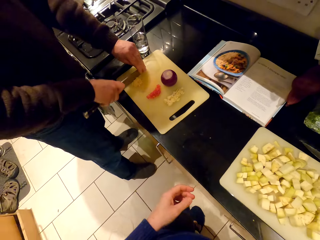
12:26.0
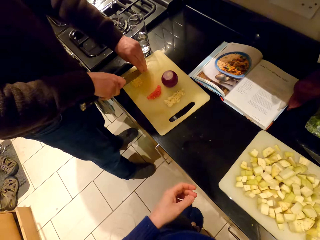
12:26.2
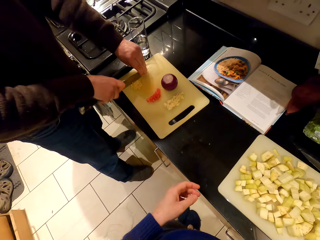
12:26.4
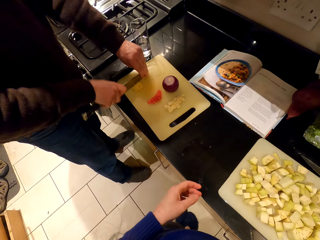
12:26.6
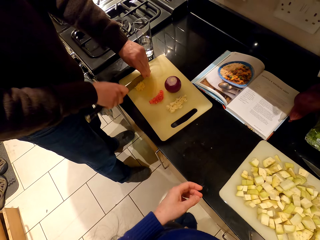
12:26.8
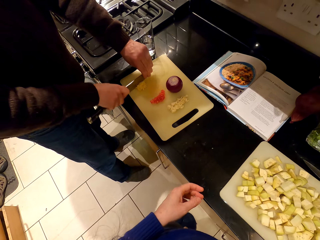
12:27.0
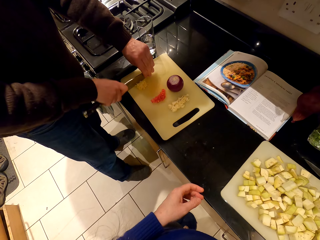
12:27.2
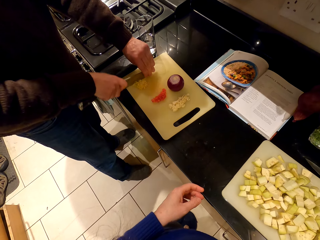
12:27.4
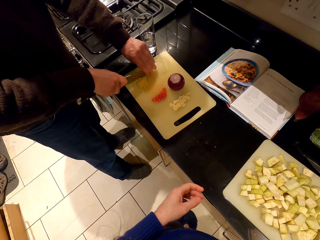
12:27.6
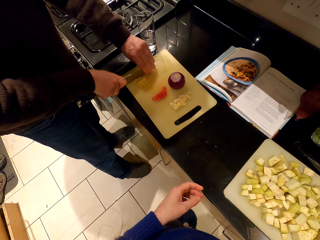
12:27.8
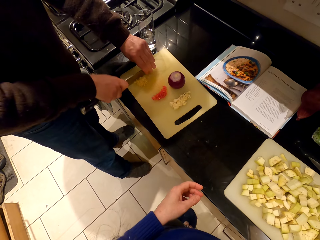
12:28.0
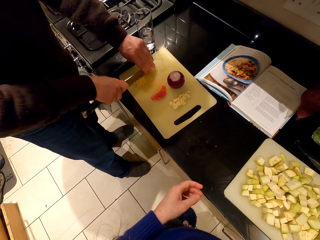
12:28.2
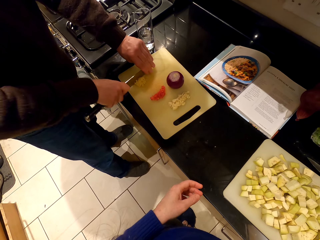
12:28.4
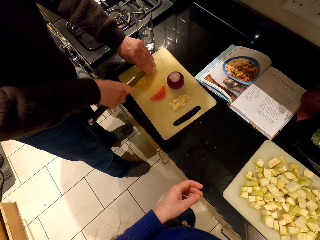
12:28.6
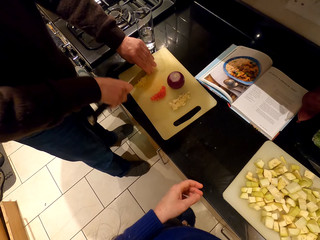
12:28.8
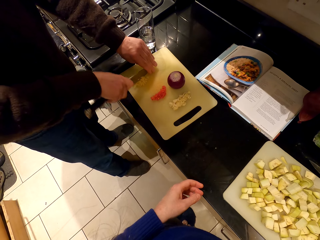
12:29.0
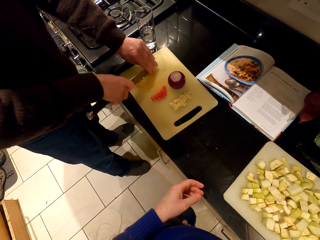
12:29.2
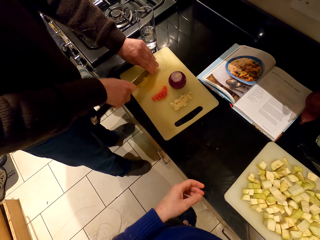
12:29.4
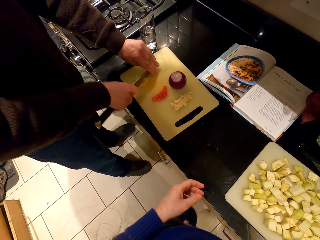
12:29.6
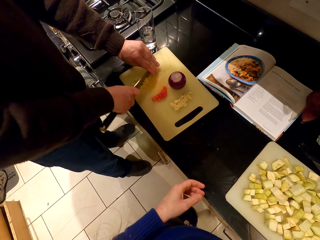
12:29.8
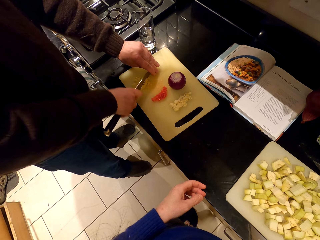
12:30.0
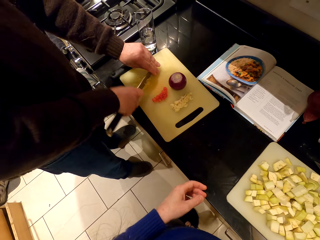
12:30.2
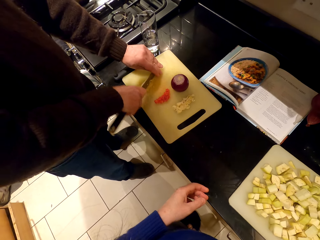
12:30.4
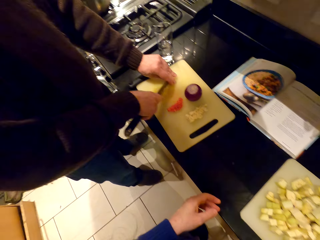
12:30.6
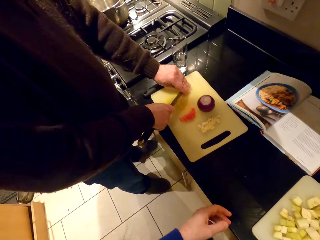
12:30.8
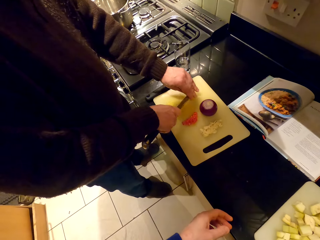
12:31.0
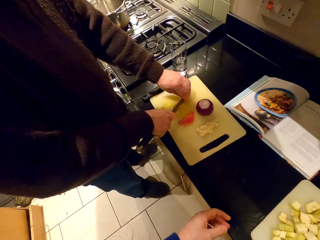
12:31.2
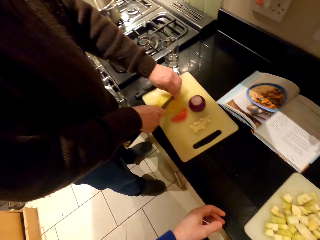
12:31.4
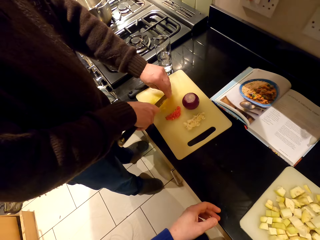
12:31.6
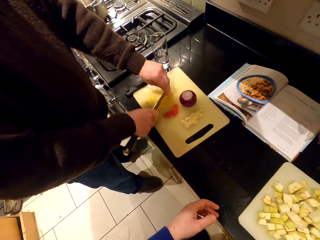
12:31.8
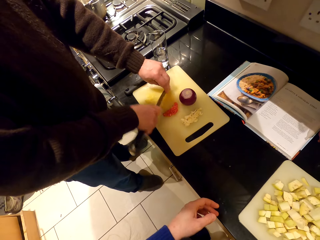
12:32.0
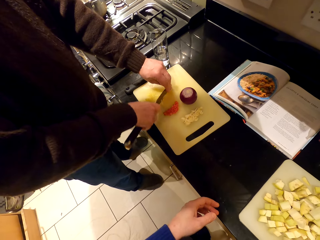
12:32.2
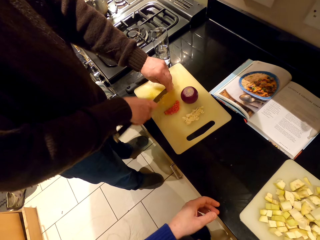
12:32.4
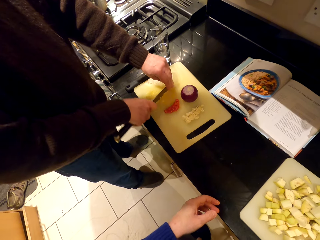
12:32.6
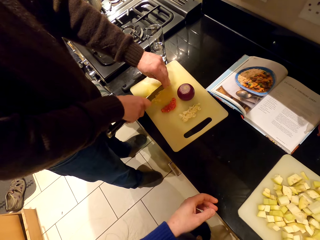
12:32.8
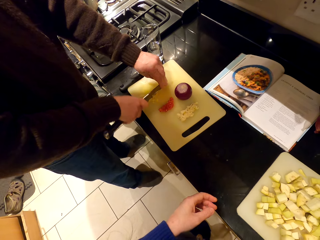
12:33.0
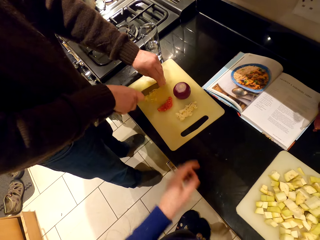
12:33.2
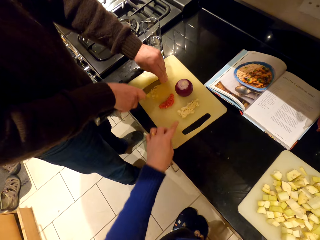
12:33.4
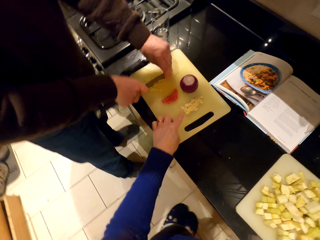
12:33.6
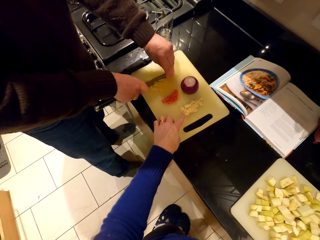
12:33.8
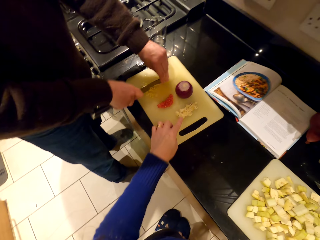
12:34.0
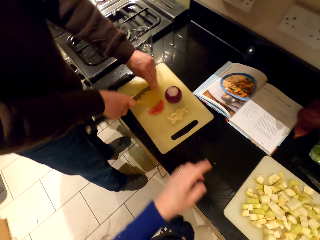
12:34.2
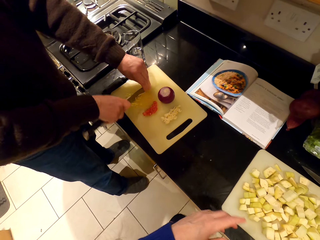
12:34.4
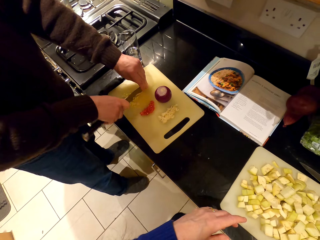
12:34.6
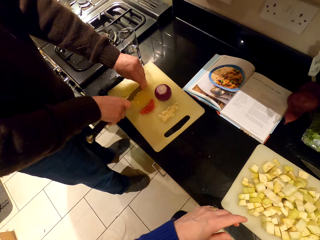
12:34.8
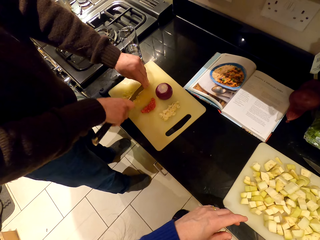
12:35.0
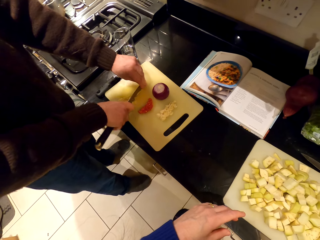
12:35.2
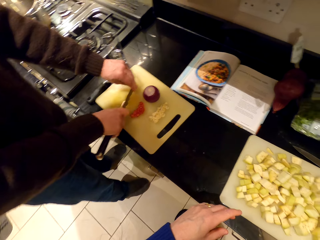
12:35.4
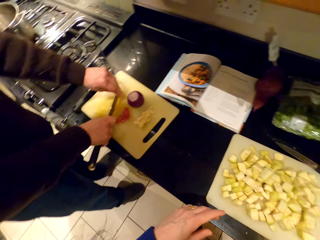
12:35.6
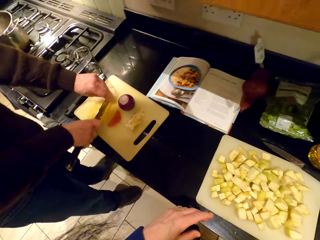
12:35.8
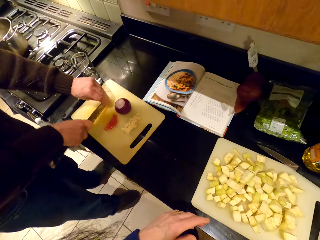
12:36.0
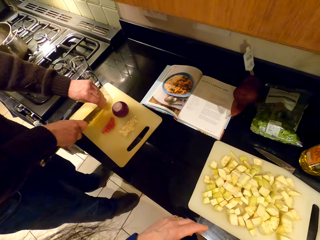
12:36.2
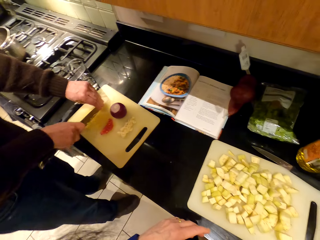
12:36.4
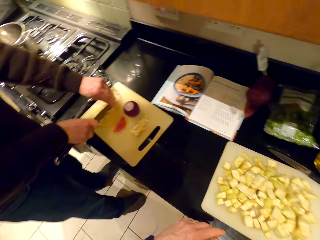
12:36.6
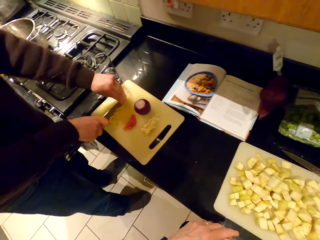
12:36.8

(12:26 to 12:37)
The camera wearer stands beside the countertop. They stare at the garlic. They look around. They point at the chopping board.

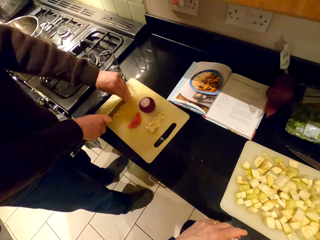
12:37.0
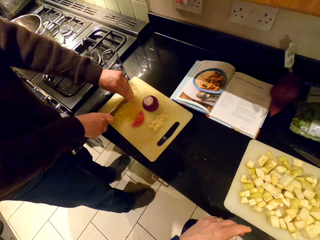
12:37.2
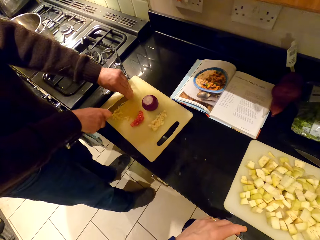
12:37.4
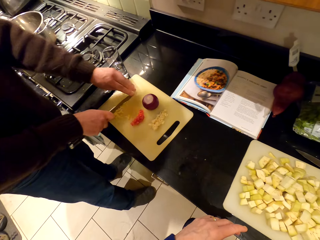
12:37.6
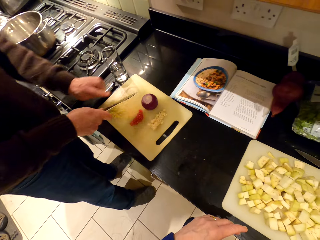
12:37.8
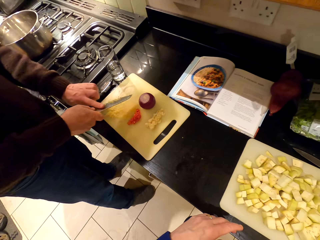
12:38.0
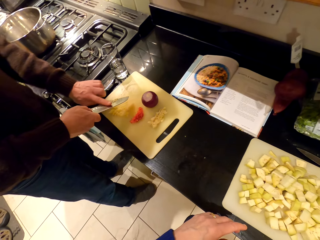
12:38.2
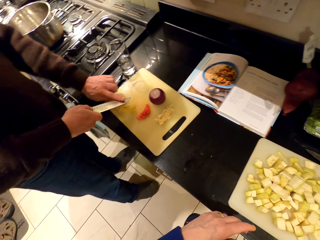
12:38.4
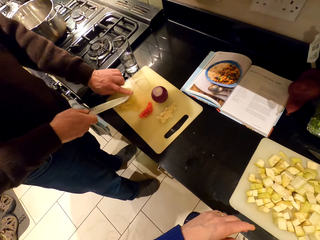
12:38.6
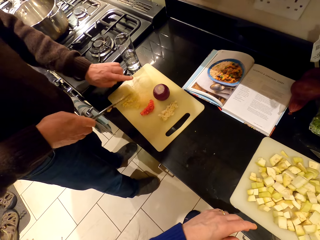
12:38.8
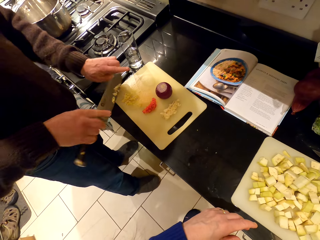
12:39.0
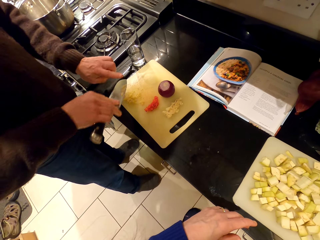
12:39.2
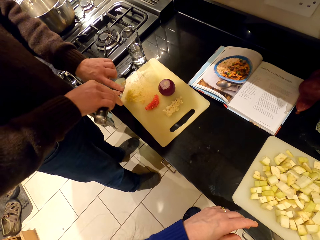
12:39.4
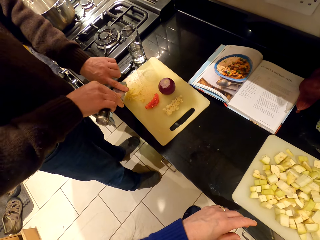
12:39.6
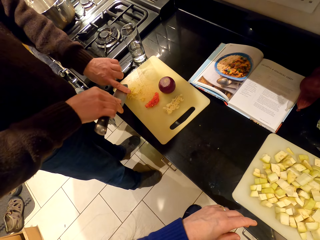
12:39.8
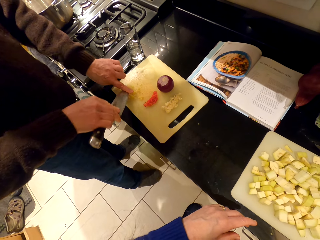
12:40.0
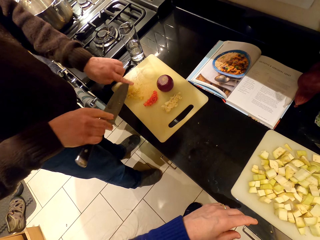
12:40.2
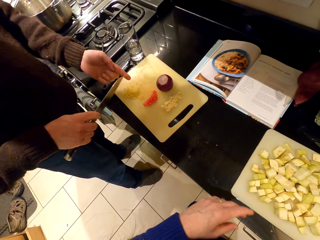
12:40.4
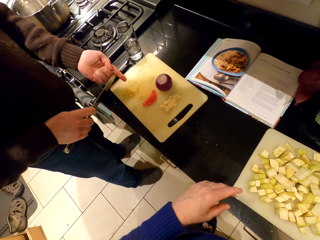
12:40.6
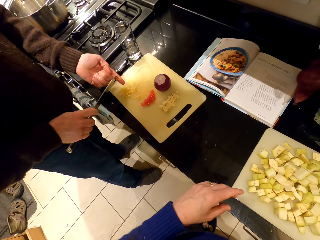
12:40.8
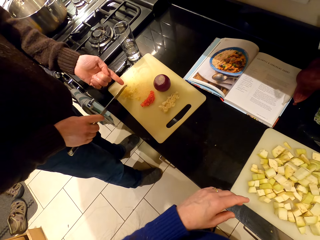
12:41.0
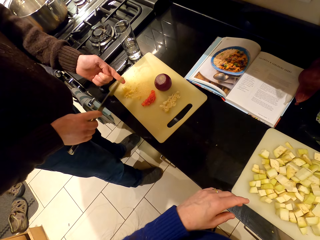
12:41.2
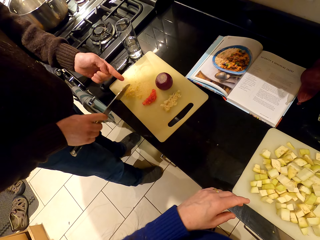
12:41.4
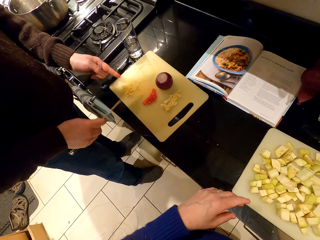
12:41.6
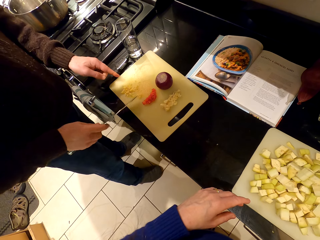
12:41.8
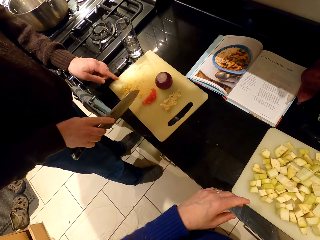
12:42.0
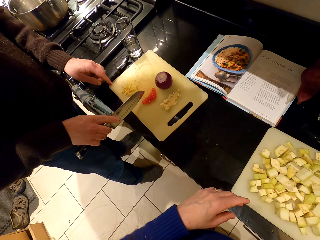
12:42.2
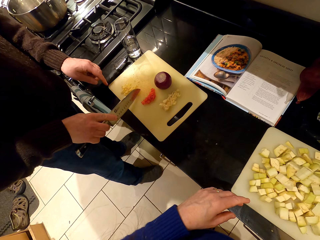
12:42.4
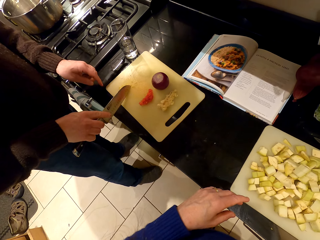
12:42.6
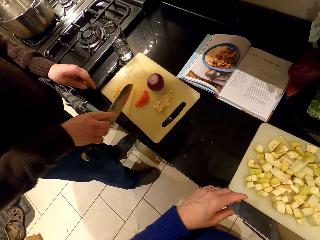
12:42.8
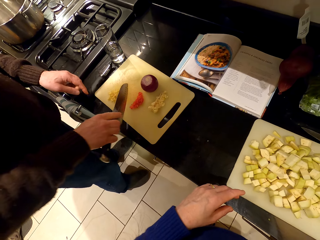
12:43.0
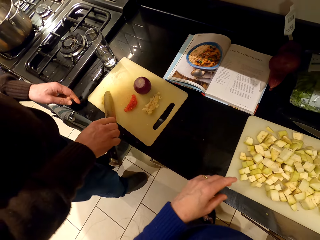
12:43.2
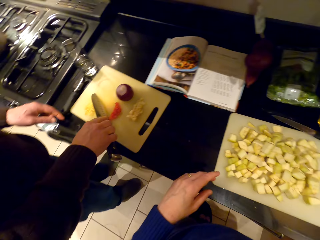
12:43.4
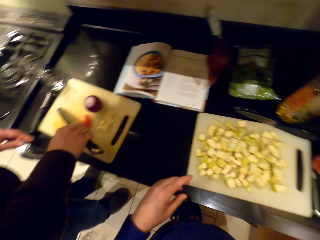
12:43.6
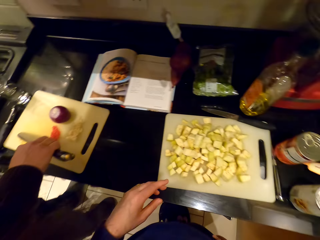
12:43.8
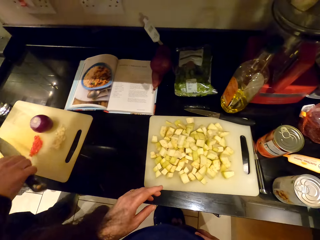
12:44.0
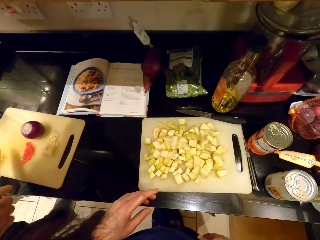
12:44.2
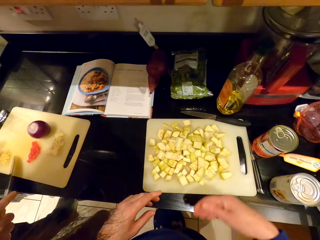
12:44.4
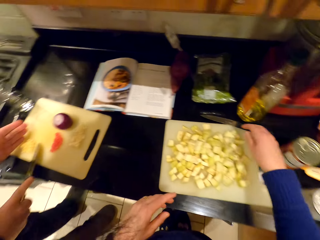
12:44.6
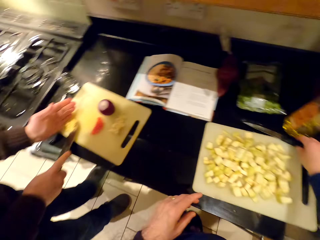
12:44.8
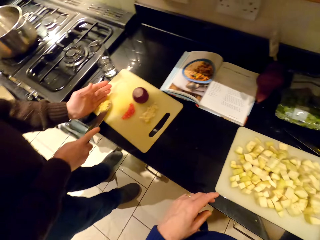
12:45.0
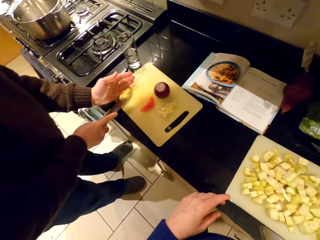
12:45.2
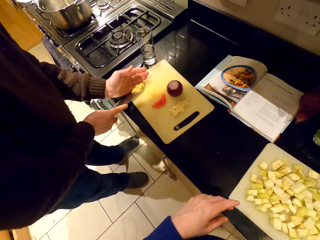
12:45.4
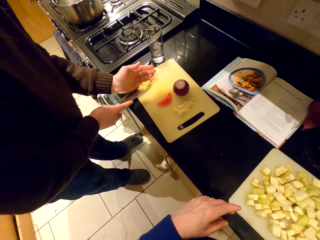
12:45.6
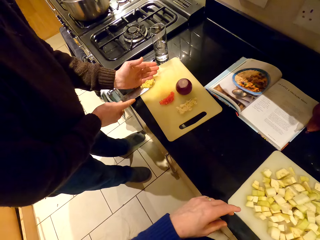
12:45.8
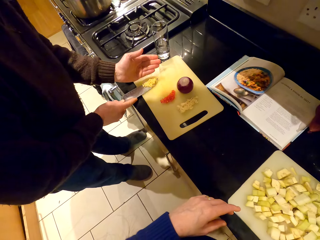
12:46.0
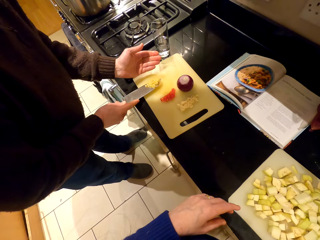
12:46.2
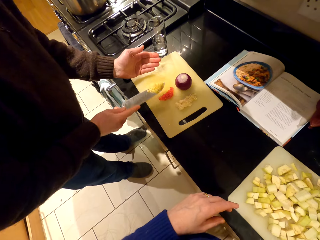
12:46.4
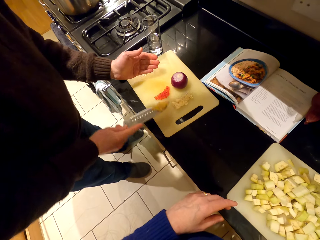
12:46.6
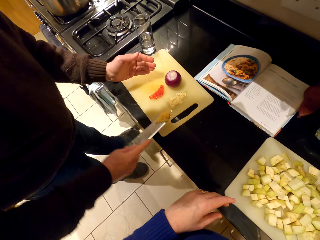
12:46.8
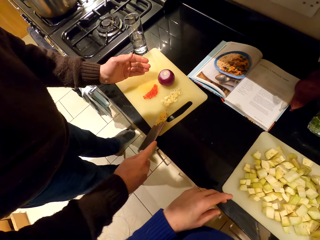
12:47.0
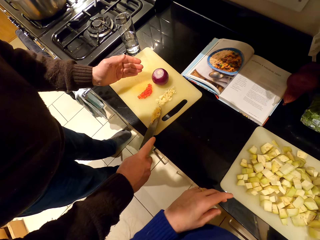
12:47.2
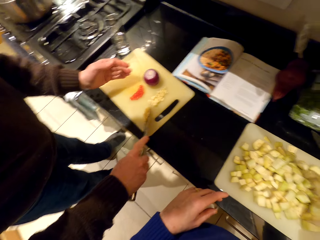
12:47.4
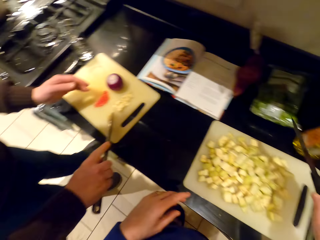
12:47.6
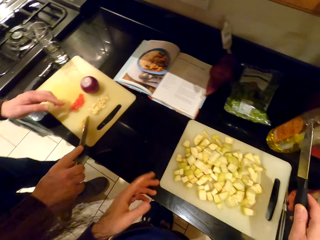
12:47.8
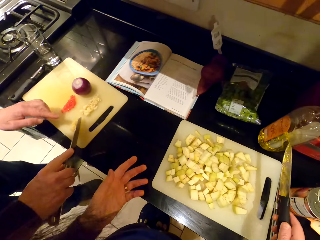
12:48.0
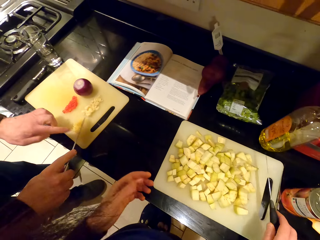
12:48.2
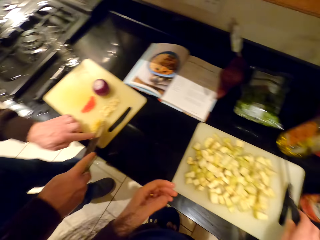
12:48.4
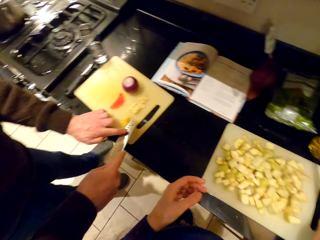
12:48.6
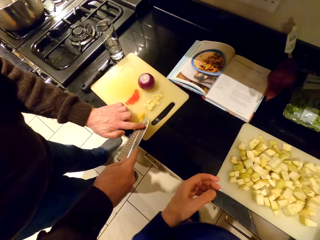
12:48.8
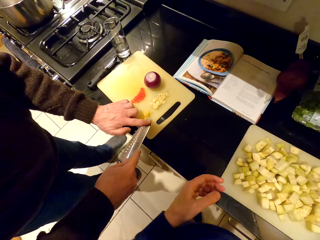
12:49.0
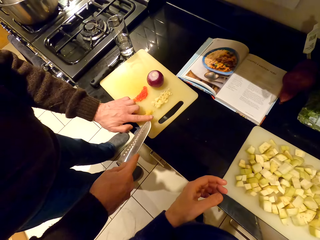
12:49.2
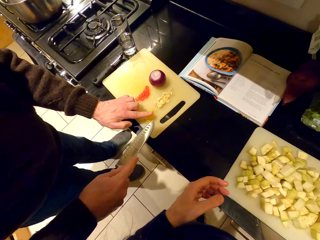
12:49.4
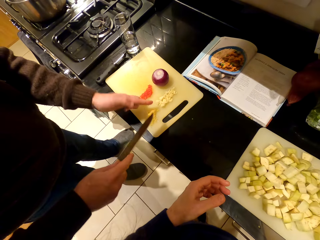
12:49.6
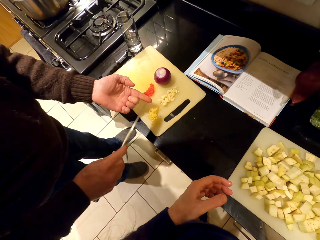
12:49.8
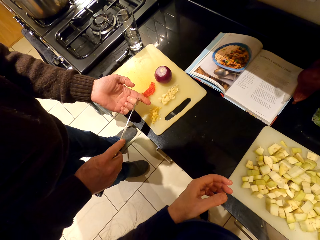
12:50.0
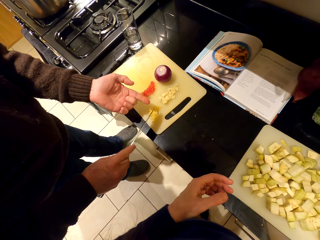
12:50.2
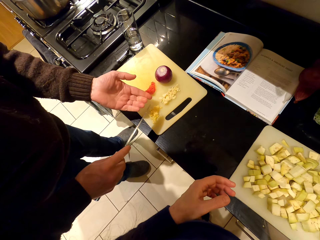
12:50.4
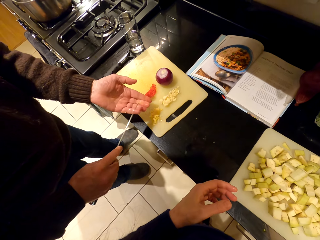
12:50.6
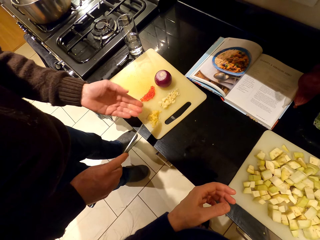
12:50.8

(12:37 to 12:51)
The camera wearer removes excess garlic from the knife. A person wipes the knife and adjusts the ginger. The camera wearer picks up the knife. The person picks up the ginger with the knife. The camera wearer picks up the chopped garlic, looks around, and puts the chopped garlic aside. The person pours the ginger on the side of the chopping board and wipes the knife.
